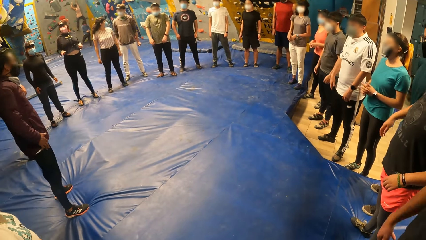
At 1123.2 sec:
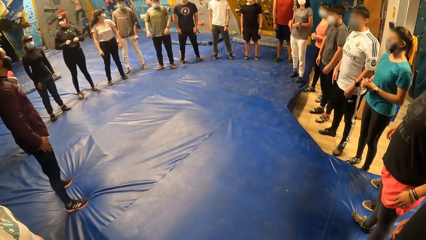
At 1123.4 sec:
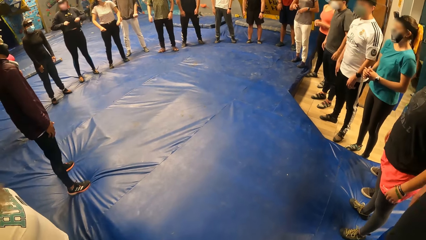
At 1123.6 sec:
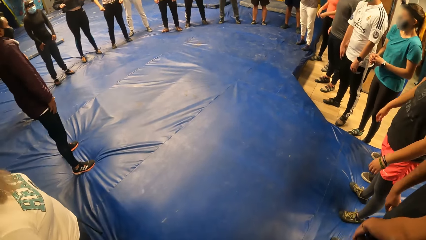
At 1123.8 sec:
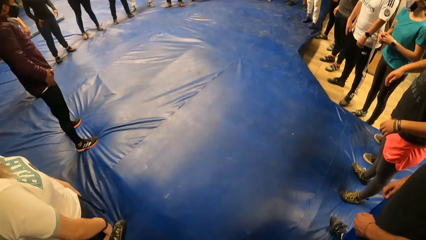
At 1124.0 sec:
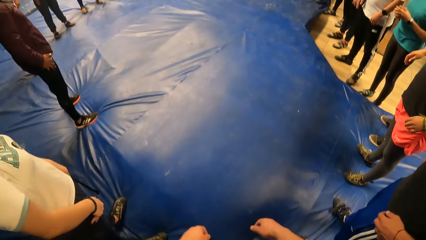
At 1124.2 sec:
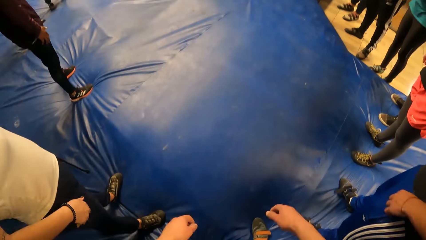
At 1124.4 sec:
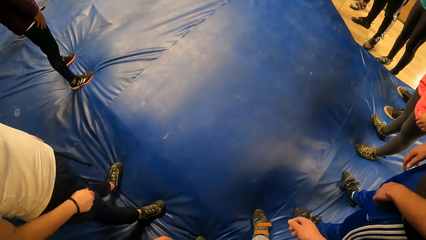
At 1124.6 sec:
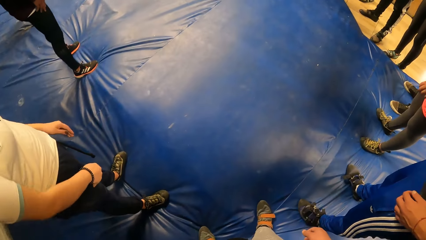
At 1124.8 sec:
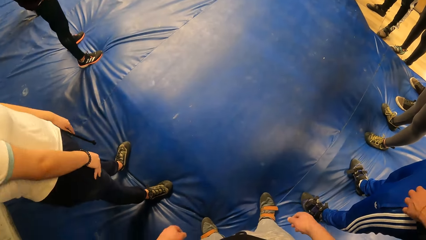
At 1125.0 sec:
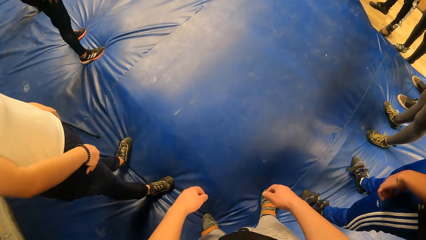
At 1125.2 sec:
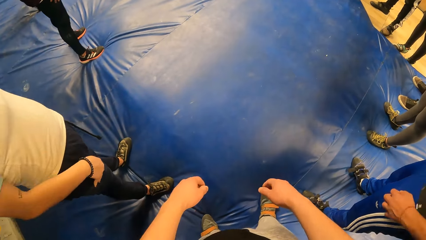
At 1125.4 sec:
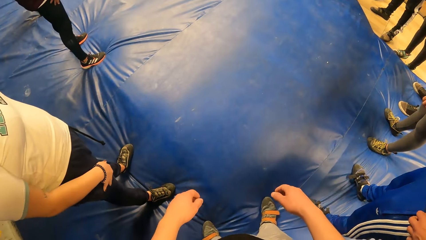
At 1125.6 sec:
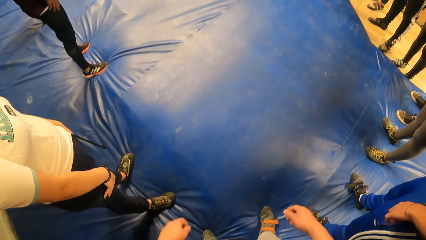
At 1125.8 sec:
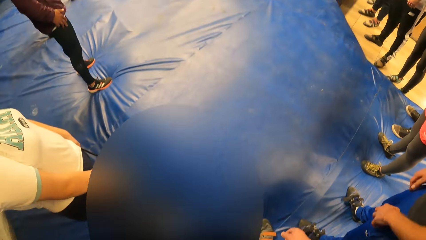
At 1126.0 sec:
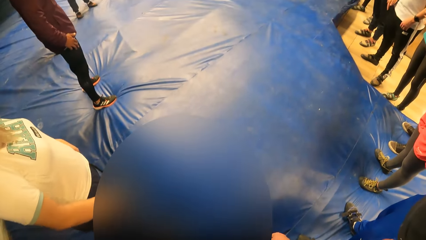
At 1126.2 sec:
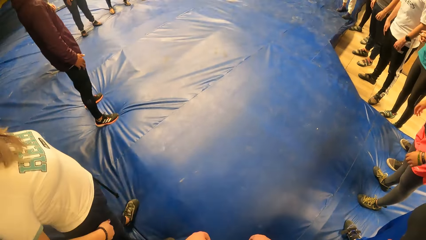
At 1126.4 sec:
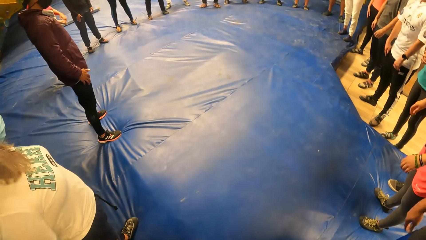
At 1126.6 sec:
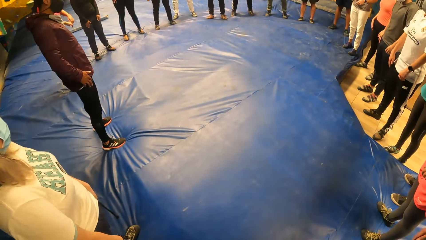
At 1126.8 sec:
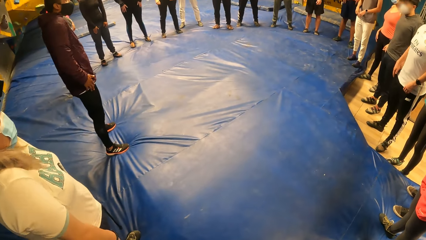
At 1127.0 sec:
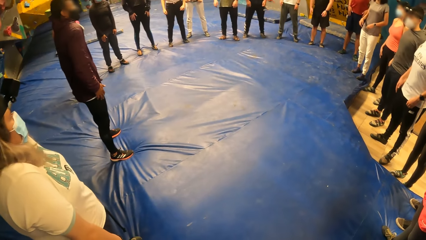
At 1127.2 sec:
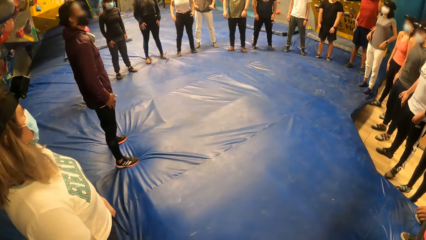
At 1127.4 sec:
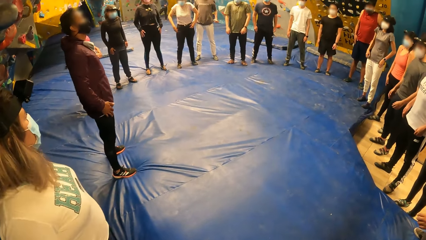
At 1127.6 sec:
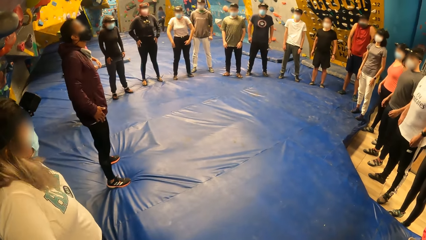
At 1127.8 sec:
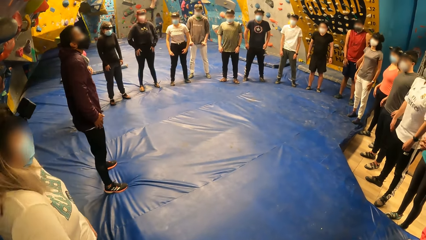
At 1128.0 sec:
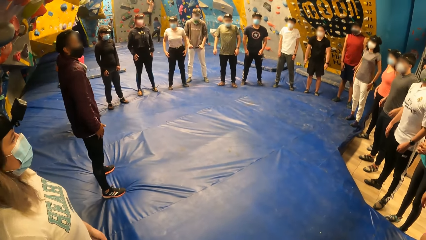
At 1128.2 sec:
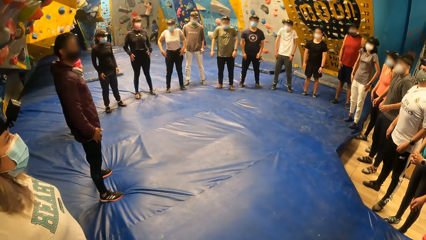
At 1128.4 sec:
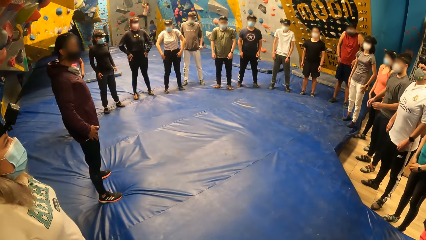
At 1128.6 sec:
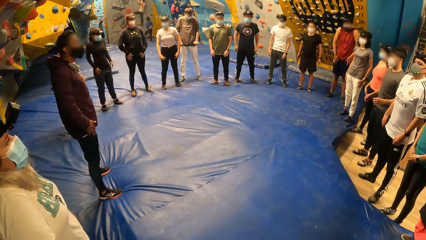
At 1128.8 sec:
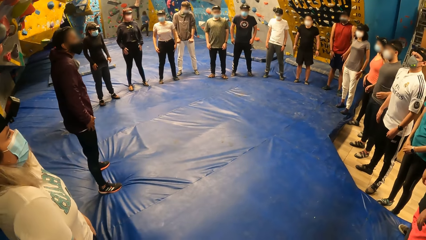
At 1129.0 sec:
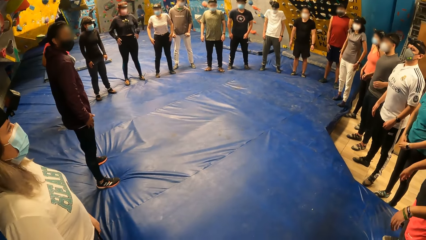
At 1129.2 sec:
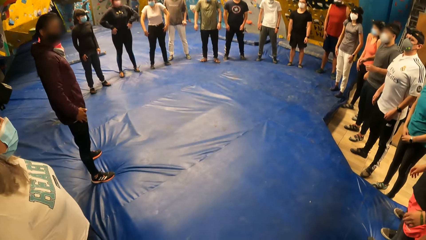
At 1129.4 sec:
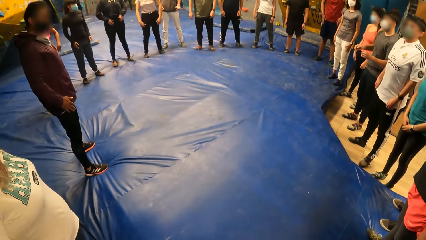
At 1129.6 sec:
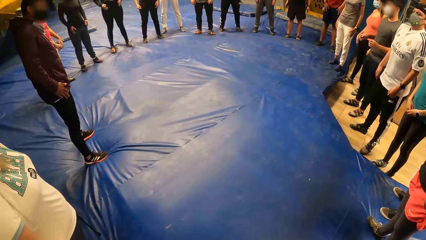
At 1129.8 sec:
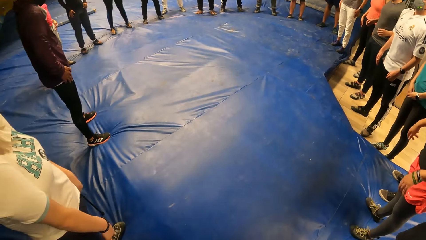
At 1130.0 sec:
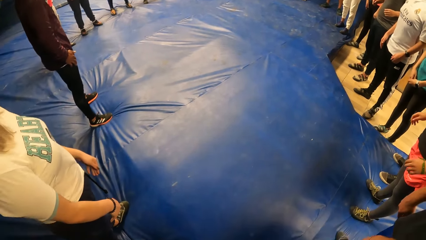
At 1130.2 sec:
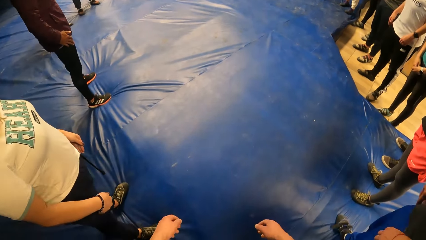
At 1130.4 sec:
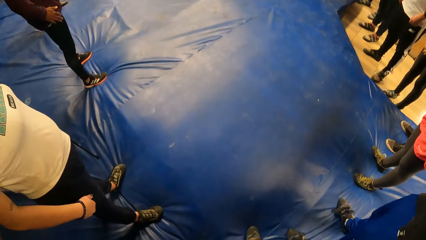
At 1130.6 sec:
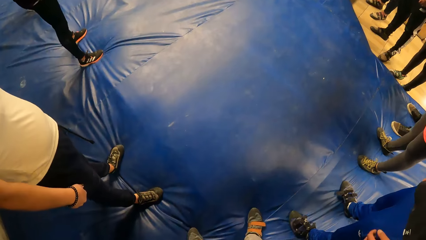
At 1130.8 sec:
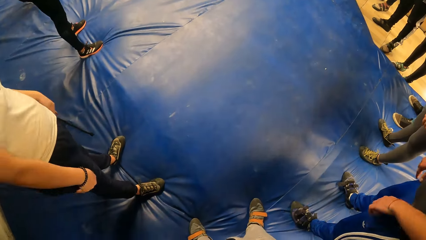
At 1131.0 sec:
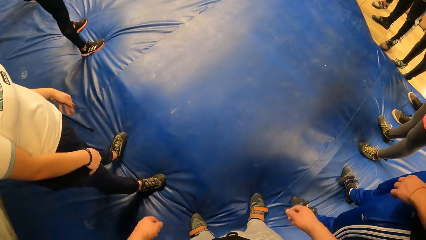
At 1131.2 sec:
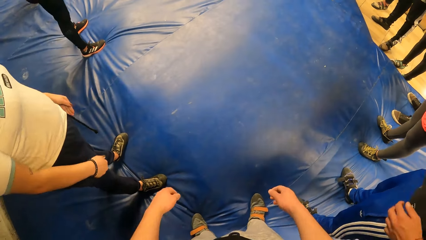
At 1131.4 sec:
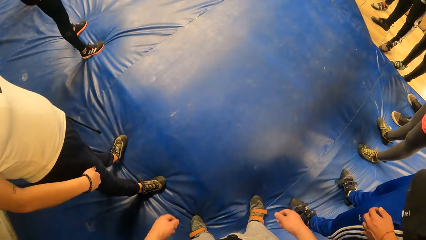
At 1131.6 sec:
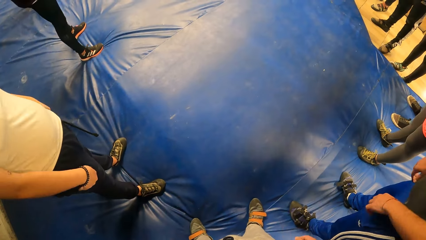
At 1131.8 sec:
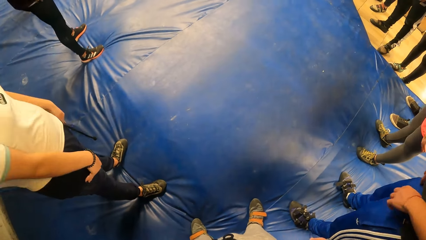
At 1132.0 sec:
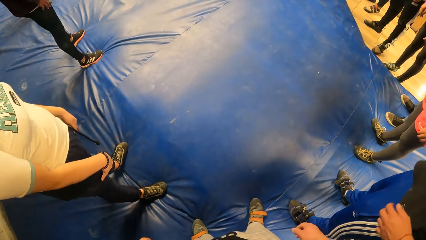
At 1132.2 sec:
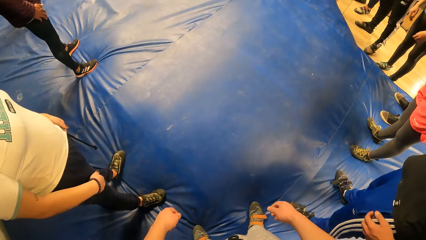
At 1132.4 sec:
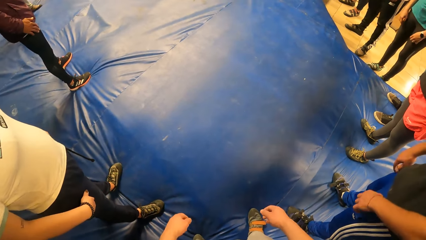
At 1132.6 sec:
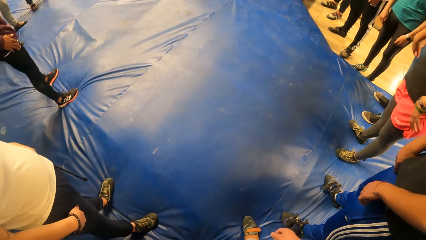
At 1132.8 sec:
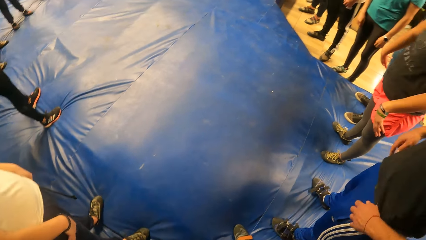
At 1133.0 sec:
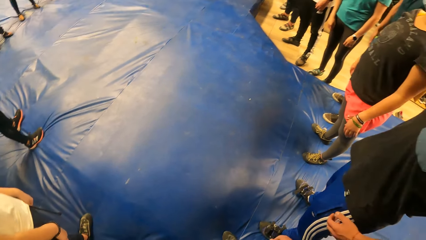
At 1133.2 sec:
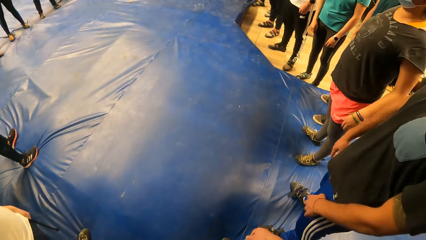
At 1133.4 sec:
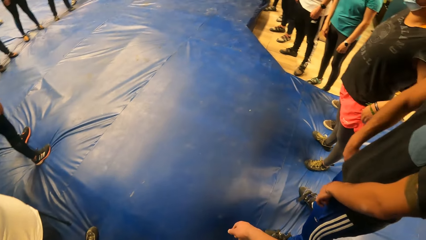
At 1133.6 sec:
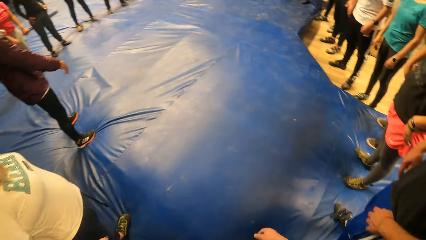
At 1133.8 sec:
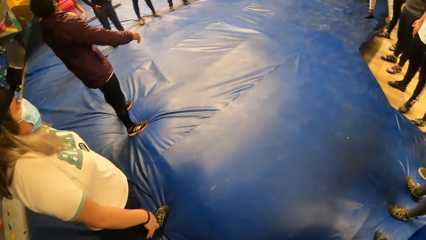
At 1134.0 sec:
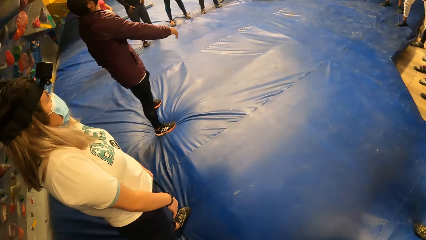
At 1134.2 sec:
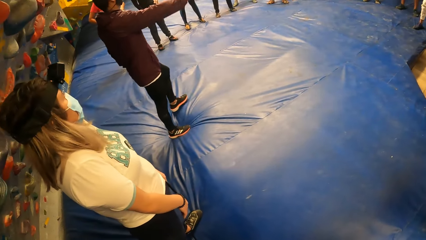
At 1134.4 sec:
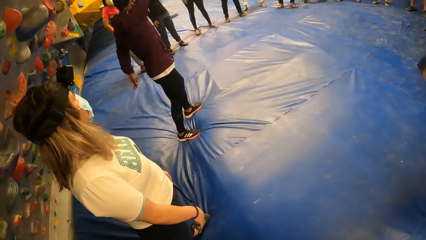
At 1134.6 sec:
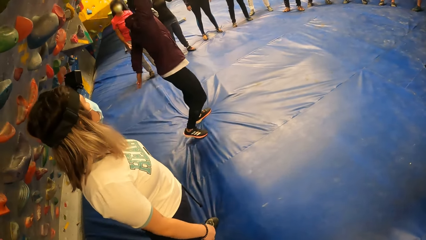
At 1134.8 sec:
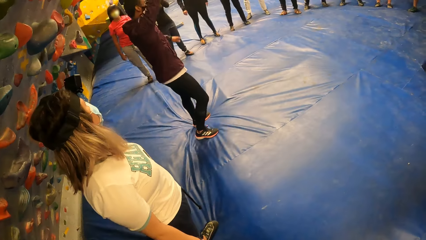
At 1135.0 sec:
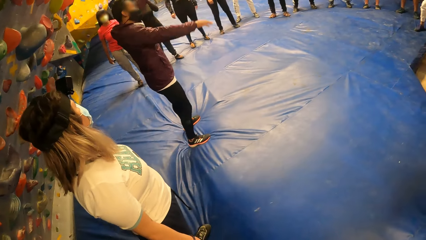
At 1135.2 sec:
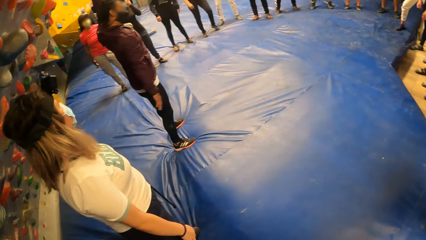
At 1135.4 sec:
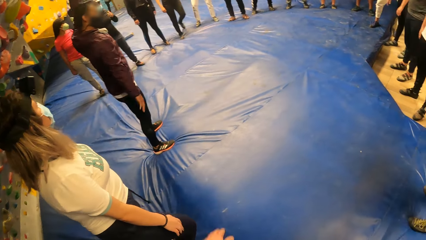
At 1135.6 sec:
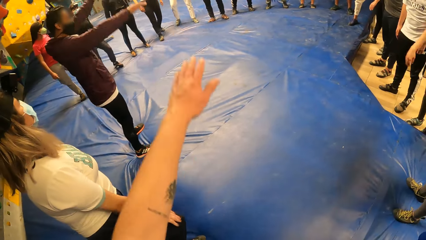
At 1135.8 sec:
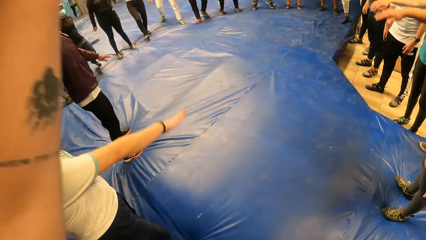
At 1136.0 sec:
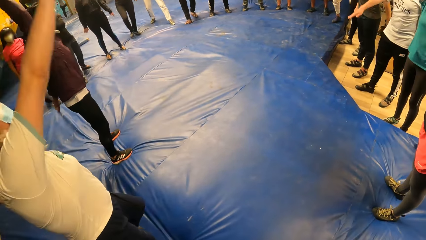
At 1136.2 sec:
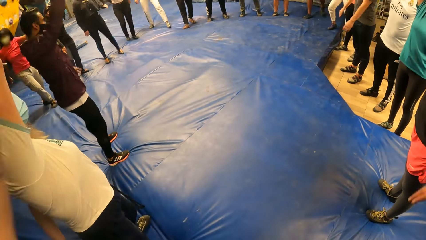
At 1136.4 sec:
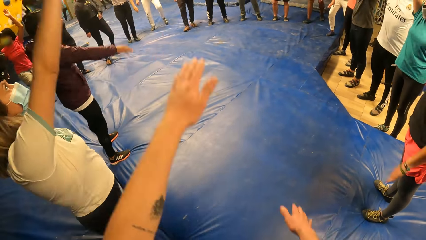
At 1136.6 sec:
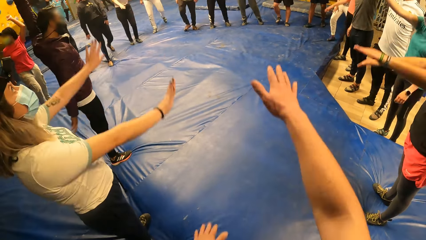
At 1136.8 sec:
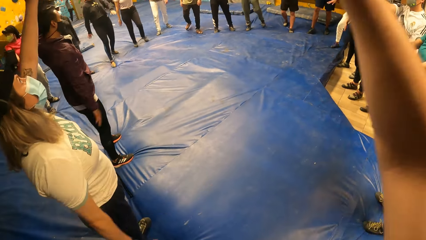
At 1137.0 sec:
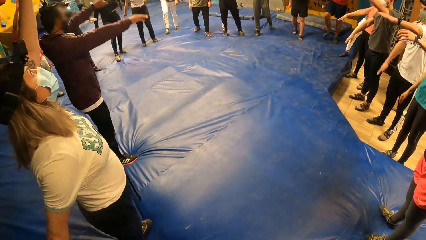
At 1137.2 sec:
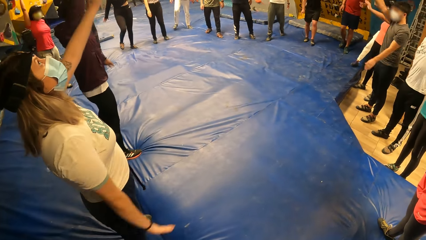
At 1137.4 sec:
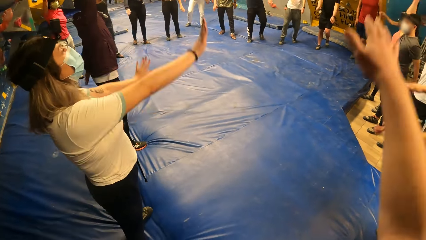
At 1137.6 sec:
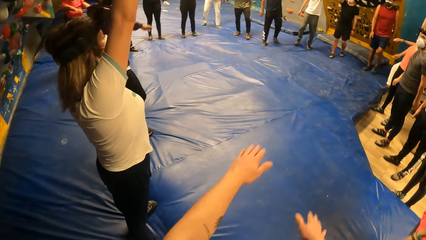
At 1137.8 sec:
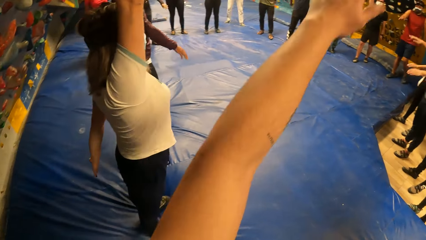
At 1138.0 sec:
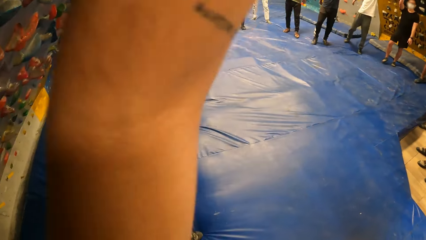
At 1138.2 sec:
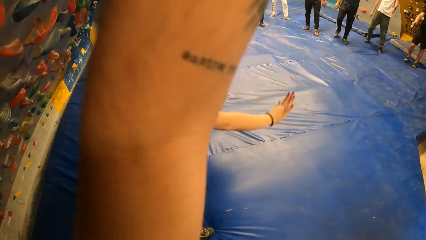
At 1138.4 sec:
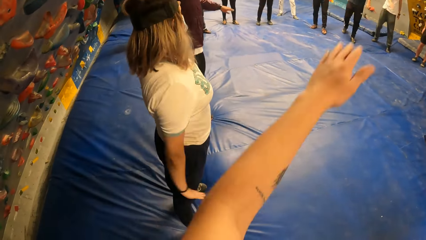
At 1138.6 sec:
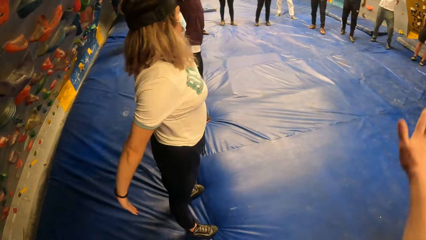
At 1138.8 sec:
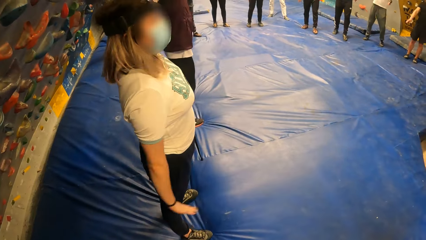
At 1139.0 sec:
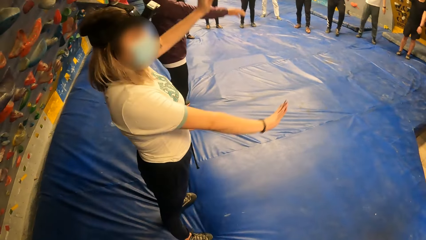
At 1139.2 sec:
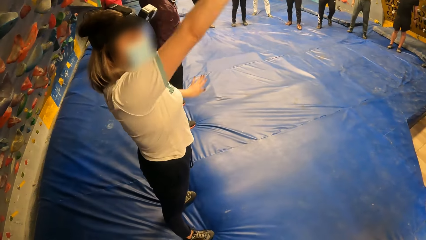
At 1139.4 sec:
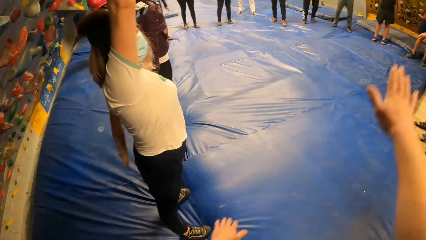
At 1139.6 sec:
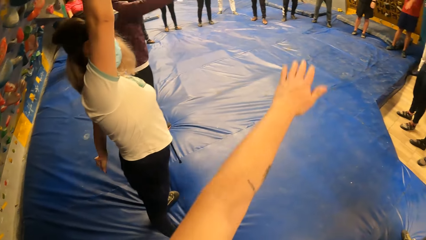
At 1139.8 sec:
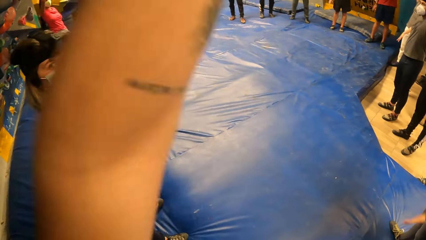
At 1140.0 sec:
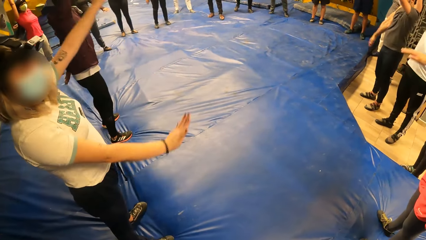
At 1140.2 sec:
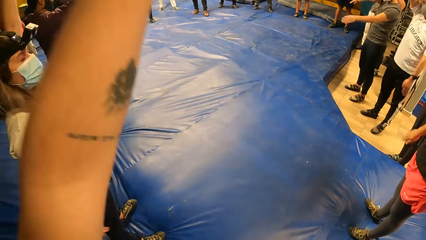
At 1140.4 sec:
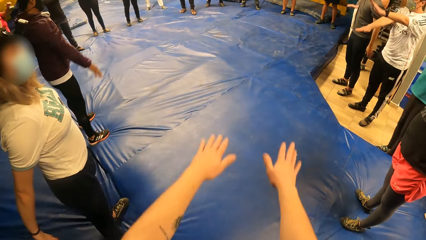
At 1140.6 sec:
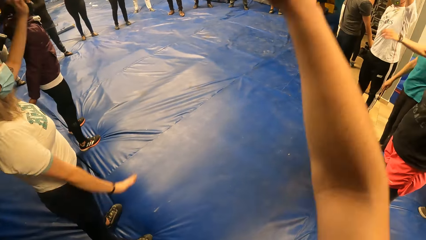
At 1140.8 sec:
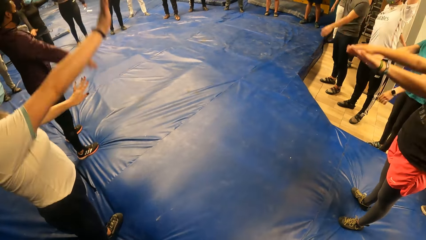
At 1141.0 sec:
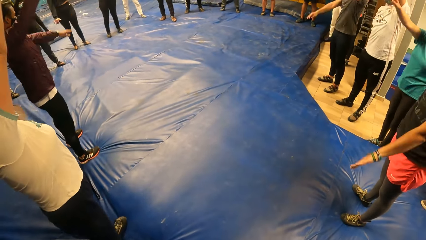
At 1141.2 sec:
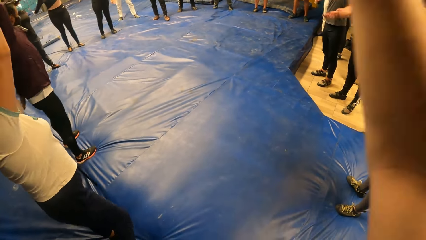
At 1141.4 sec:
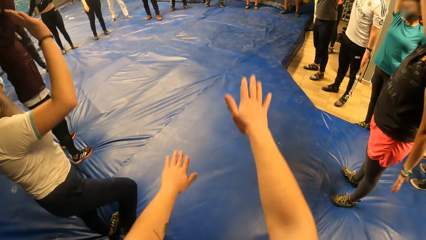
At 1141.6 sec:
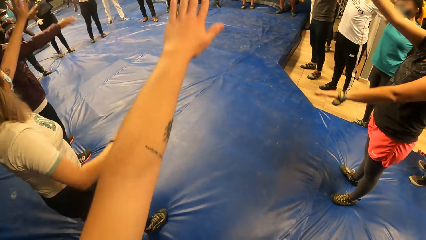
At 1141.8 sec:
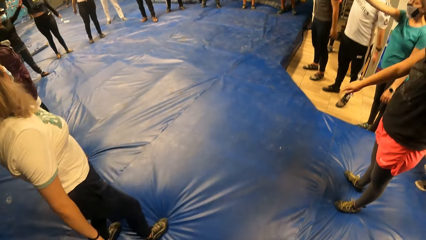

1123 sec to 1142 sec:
The camera wearer stretches the shoulders. They move the hands. A person lifts the hand up. The camera wearer lifts both hands up and down.
